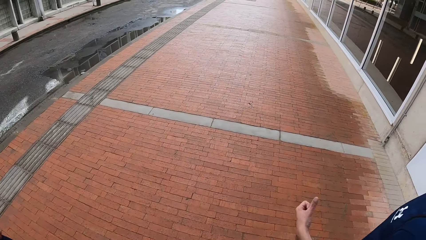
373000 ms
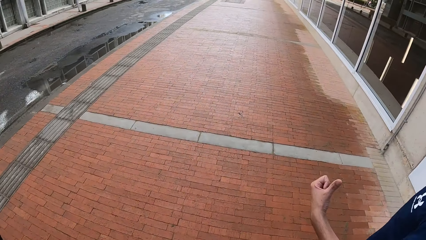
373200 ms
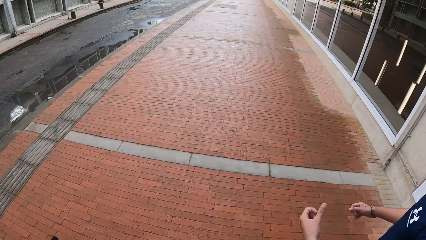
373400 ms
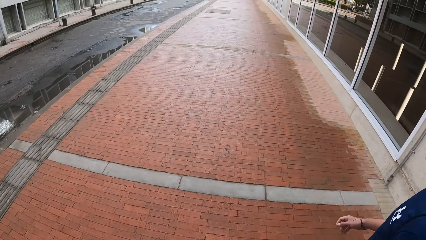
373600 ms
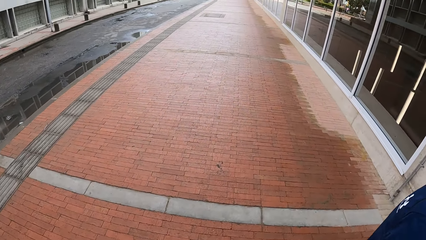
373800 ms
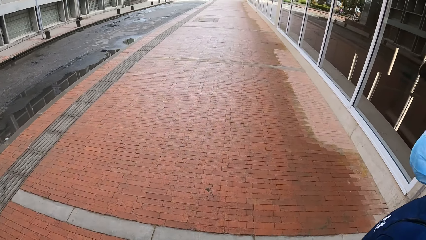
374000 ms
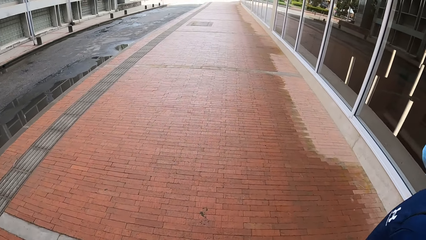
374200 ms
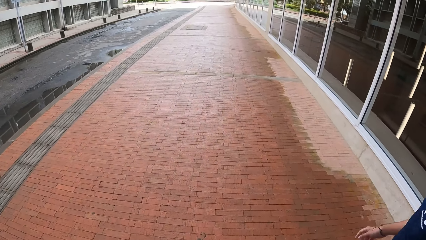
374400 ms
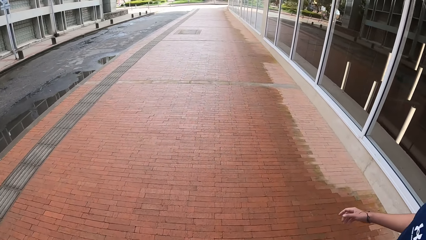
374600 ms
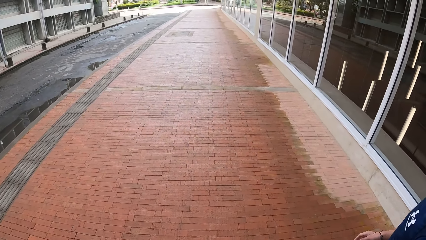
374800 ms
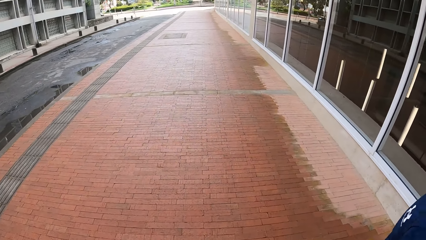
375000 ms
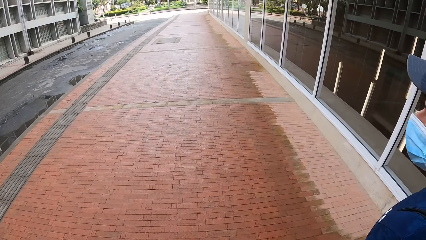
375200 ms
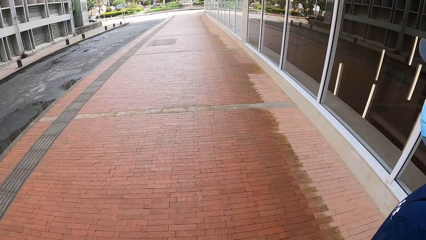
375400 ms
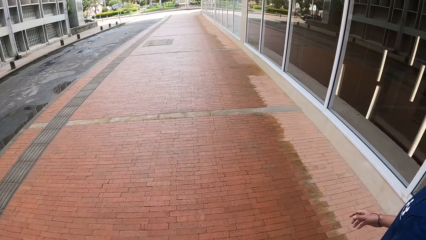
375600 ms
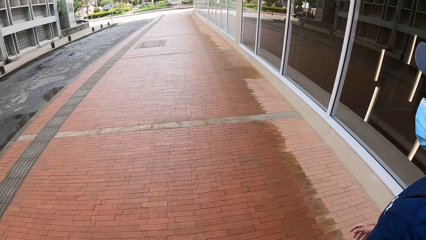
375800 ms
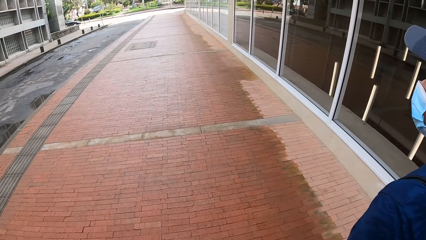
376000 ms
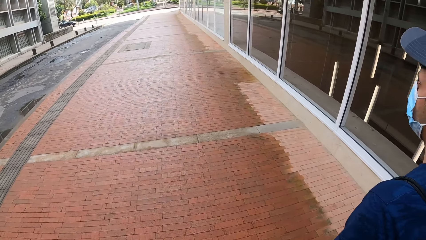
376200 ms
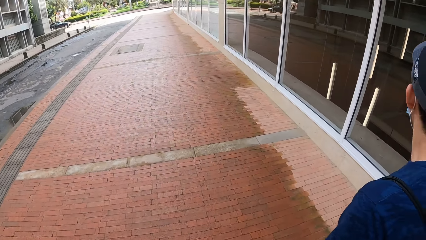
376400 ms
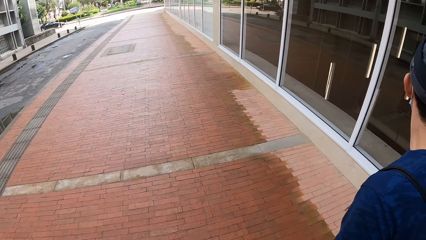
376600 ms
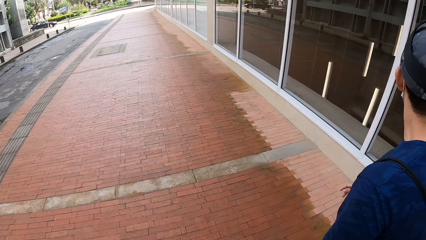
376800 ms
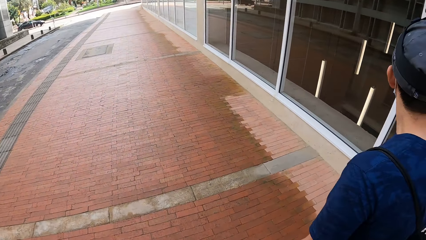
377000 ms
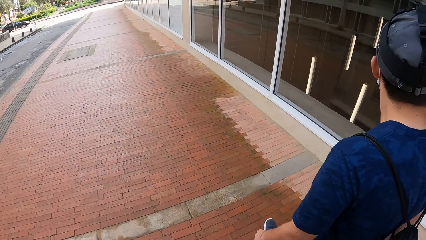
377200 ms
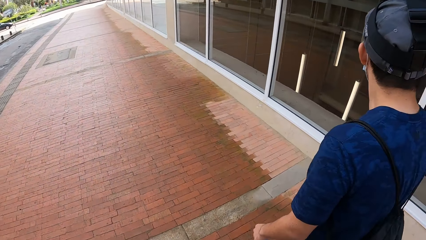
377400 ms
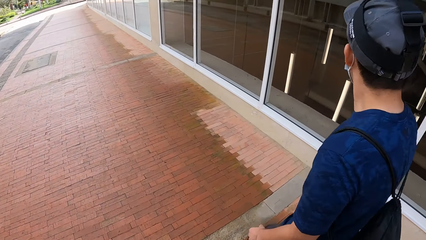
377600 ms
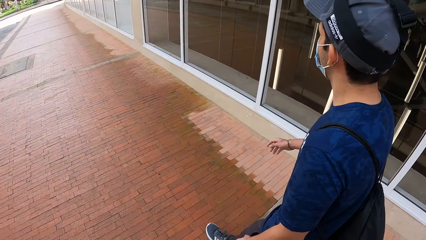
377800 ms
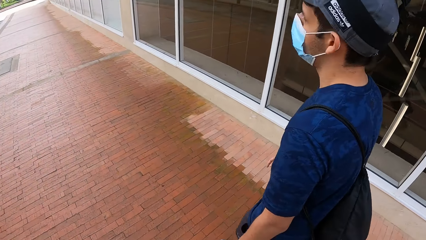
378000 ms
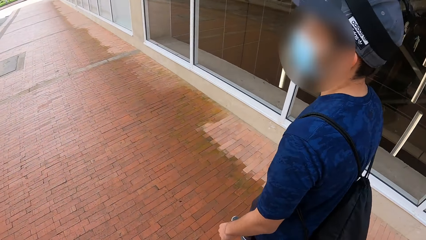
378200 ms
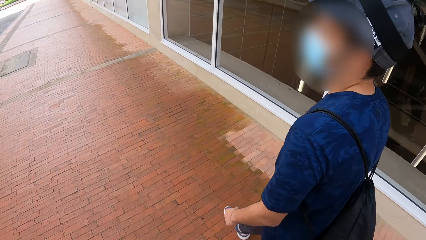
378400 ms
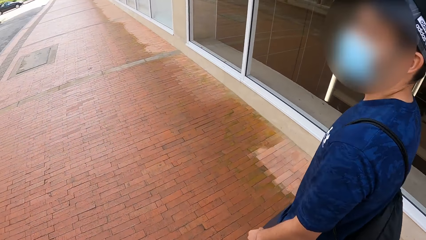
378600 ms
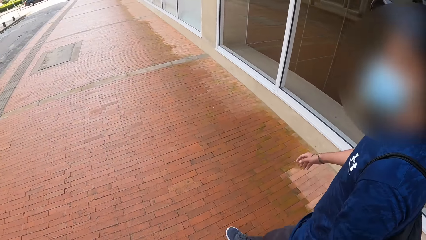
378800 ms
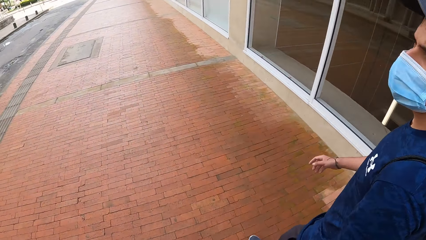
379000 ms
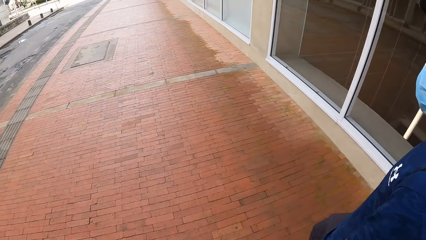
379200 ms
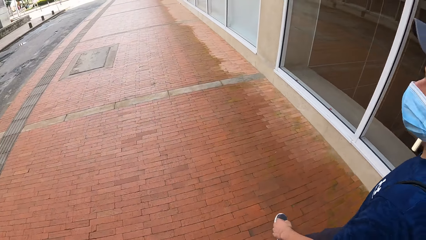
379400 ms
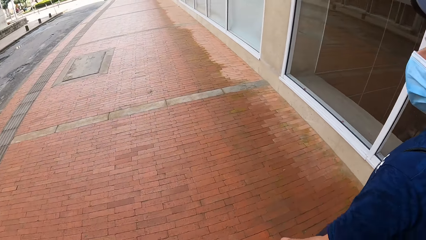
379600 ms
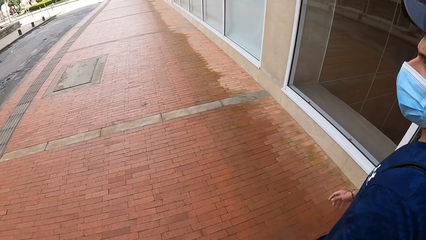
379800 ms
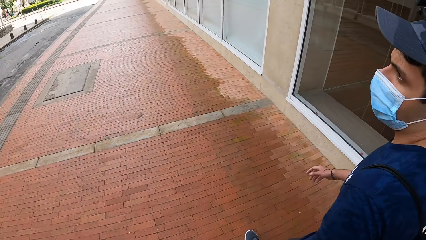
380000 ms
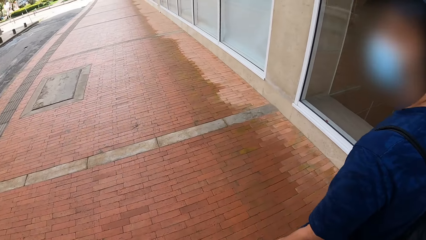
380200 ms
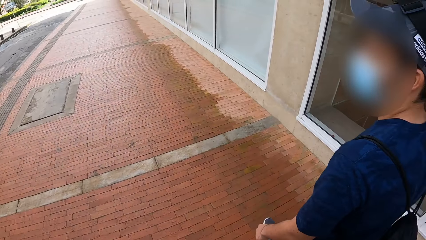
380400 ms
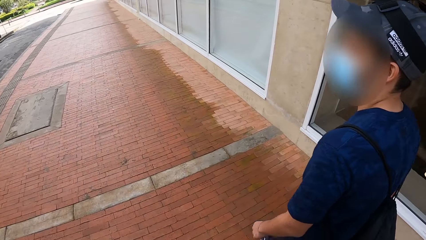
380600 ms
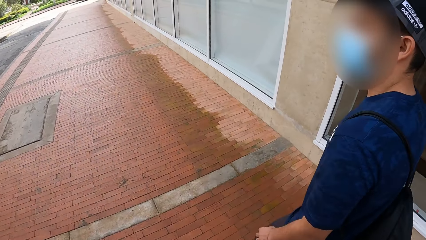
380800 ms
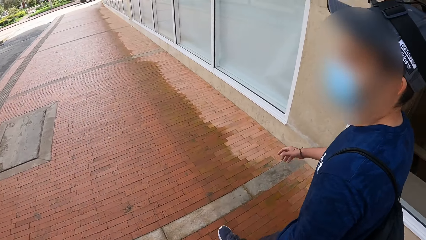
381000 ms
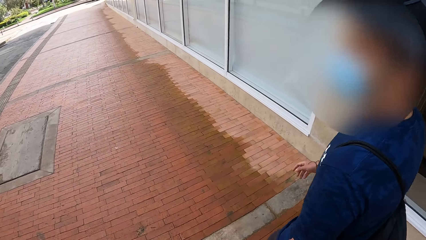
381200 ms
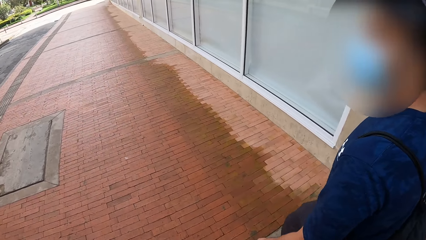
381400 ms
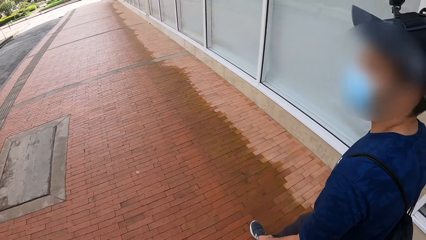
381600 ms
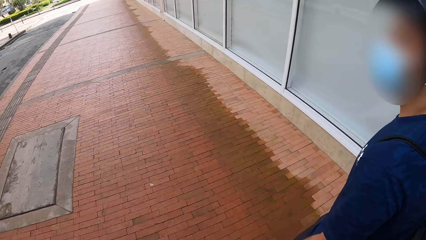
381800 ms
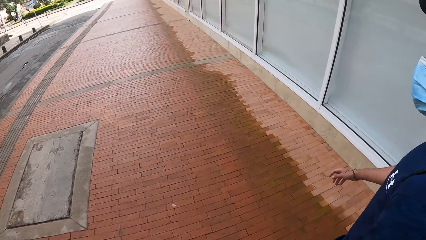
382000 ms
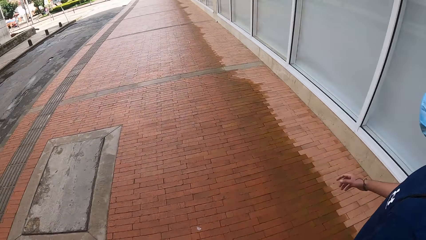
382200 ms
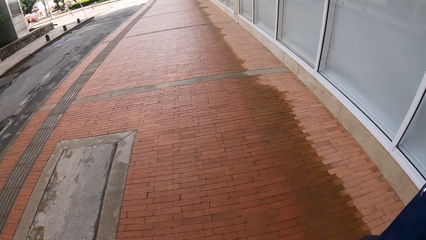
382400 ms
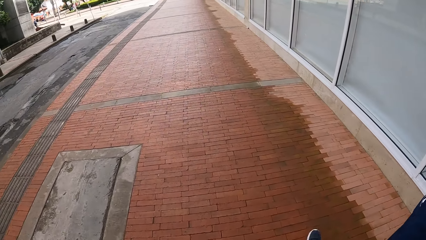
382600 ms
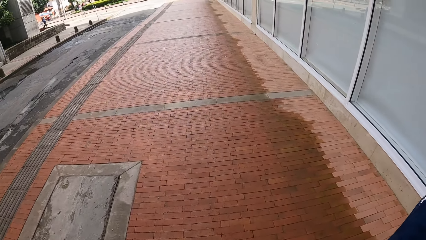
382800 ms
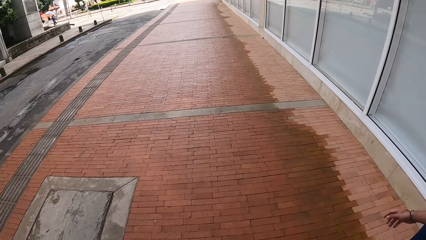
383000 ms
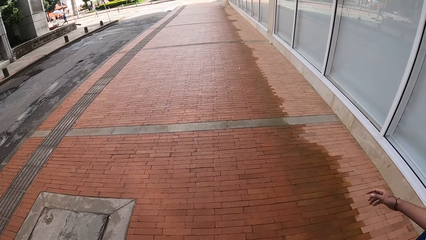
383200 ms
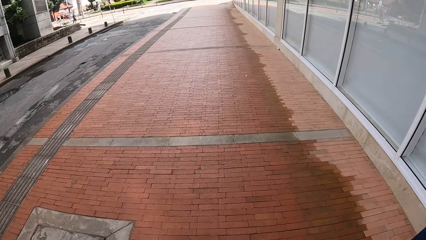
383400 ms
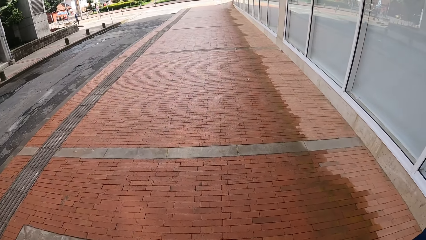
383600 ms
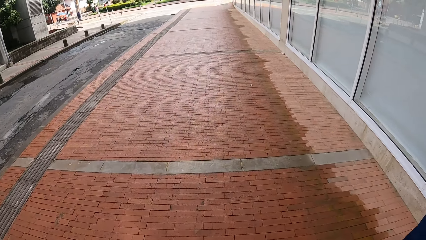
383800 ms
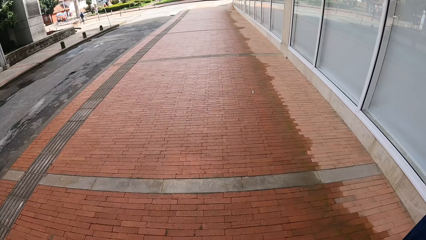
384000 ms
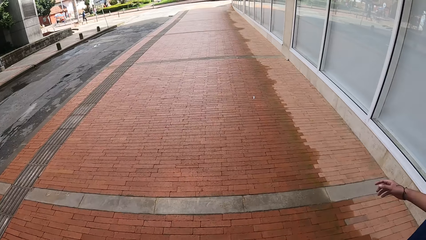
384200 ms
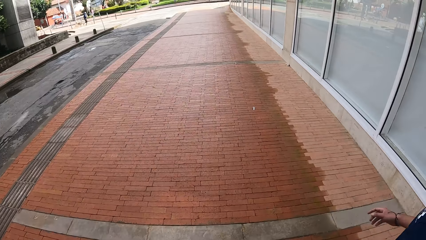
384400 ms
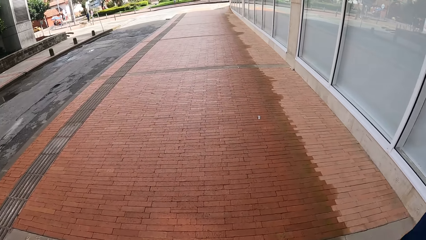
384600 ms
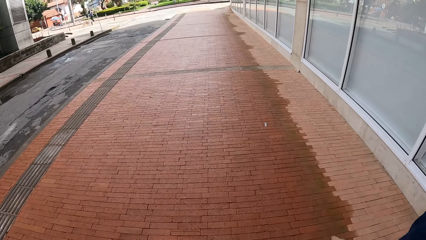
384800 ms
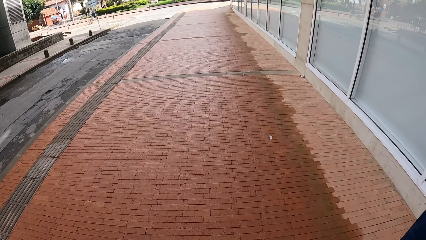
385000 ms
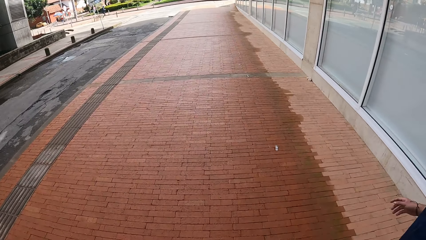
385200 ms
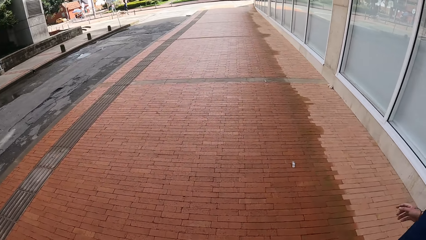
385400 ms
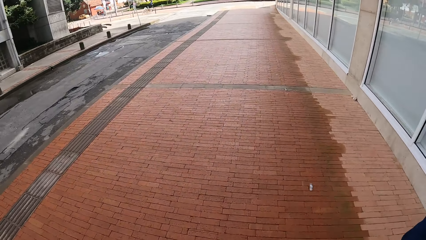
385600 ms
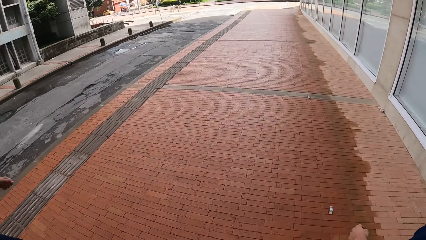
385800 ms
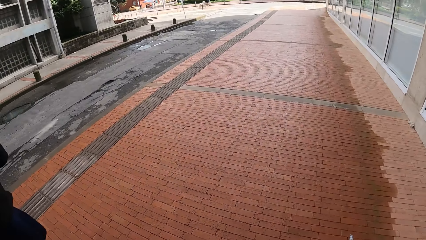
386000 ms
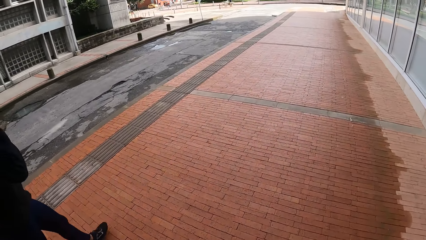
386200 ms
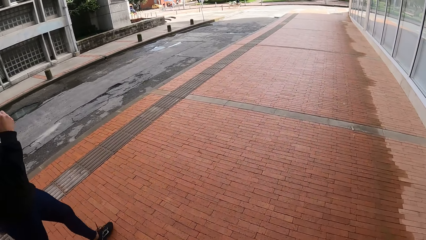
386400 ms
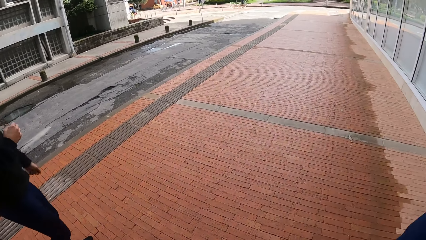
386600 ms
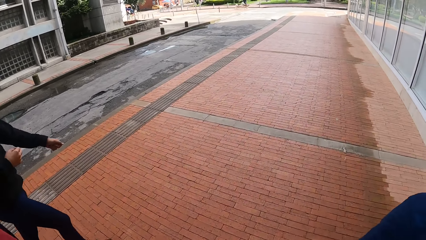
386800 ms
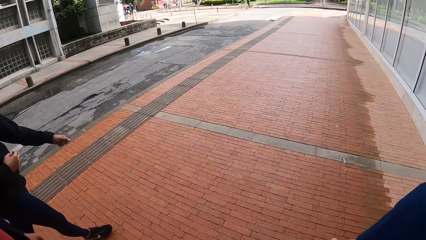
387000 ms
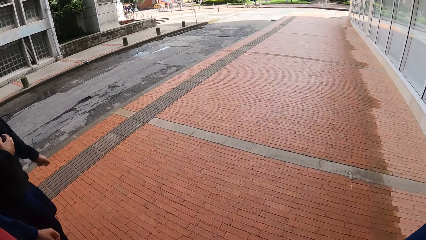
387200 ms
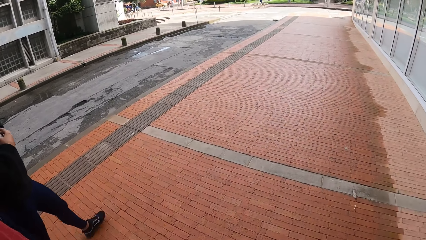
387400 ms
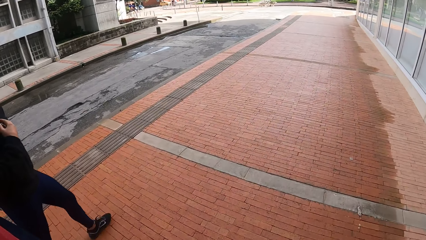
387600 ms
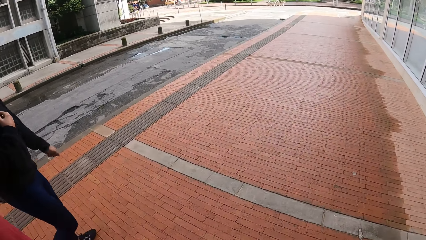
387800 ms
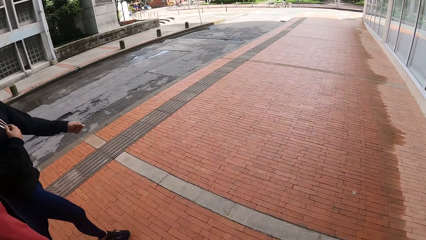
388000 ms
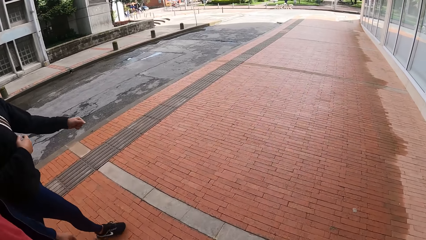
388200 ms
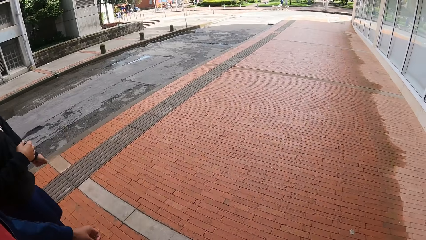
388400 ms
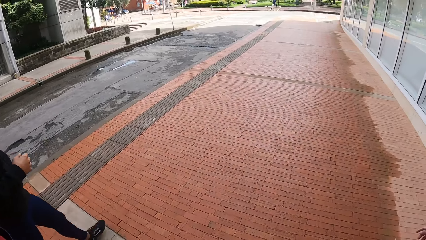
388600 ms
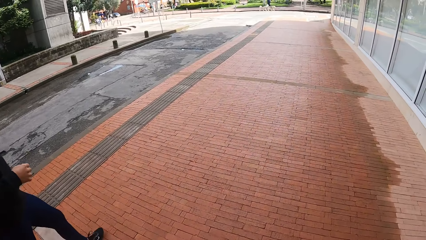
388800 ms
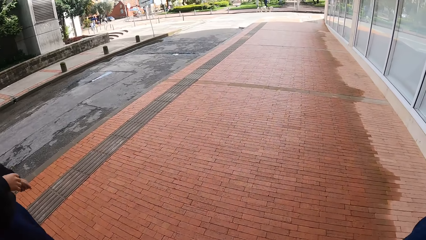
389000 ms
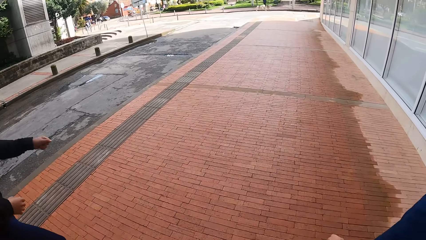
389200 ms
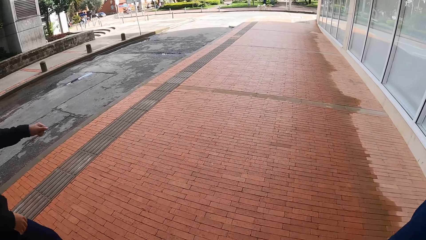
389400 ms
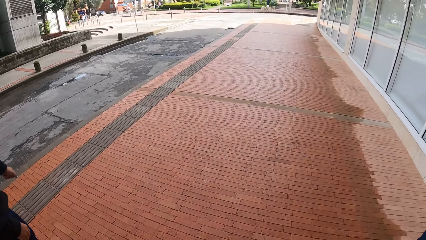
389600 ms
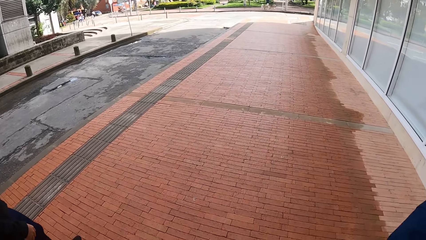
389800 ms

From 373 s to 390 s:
A car drives across the road. A man runs across the road. A dog runs across the road.
